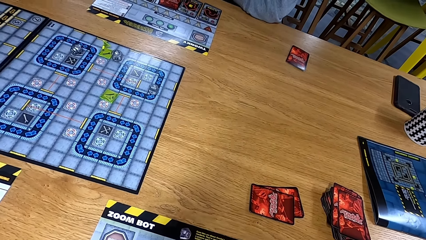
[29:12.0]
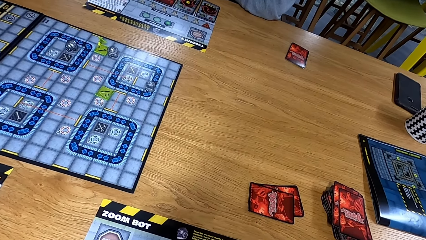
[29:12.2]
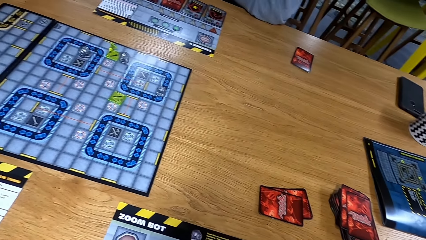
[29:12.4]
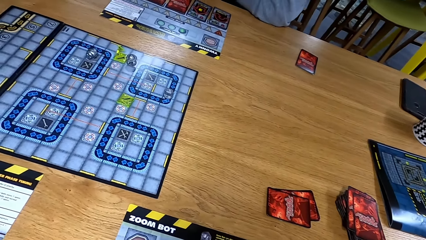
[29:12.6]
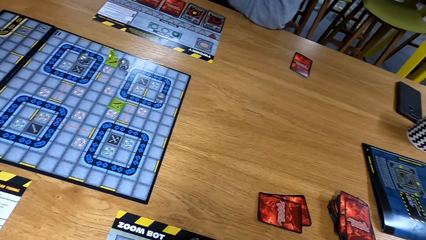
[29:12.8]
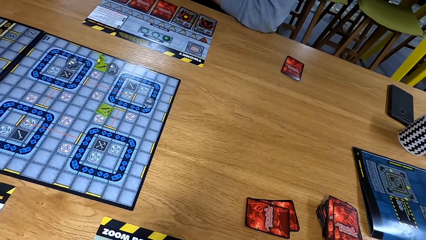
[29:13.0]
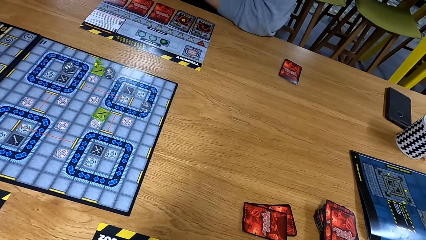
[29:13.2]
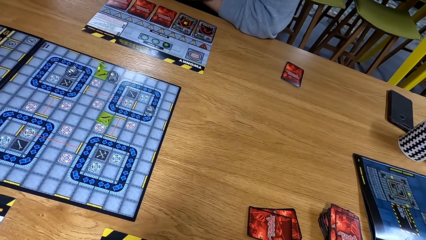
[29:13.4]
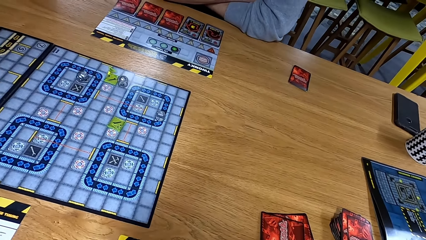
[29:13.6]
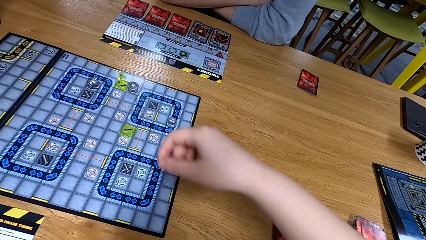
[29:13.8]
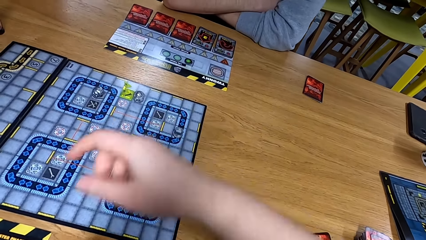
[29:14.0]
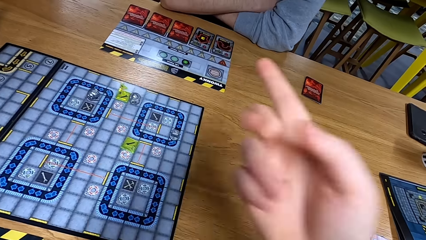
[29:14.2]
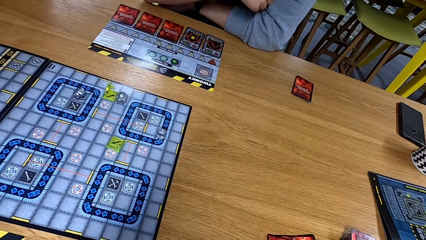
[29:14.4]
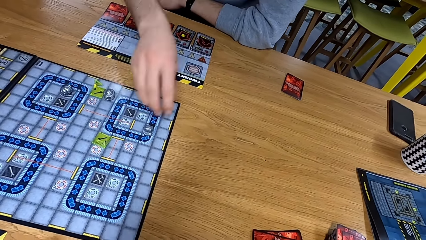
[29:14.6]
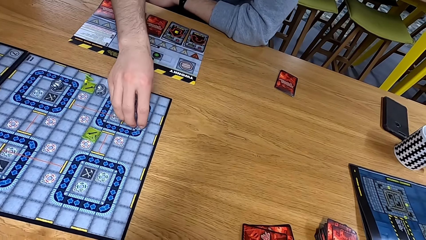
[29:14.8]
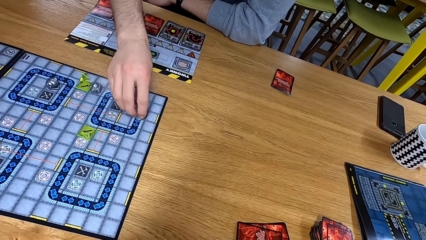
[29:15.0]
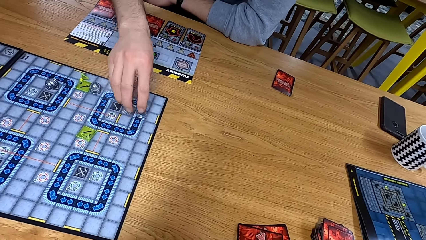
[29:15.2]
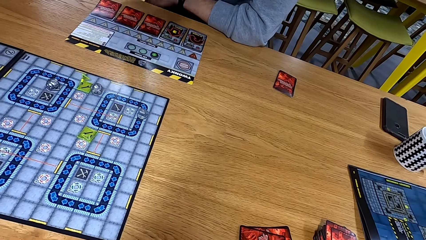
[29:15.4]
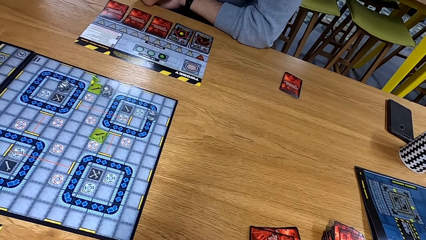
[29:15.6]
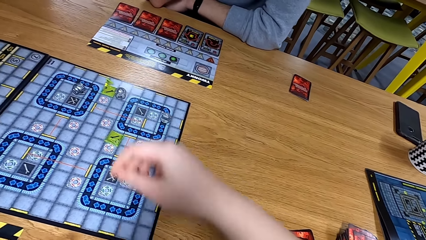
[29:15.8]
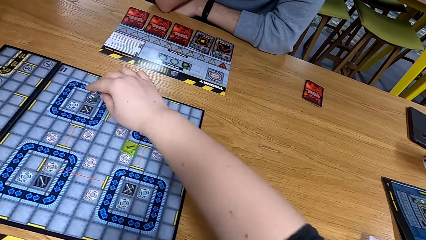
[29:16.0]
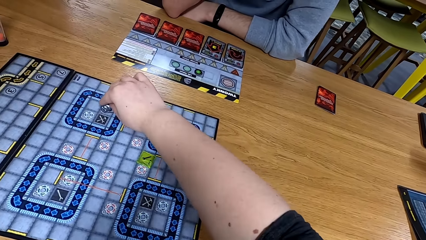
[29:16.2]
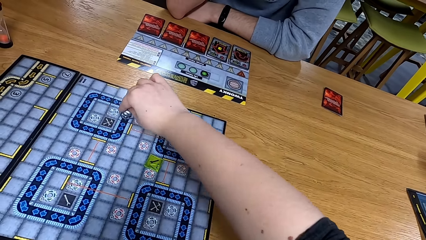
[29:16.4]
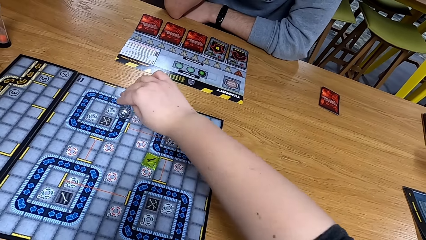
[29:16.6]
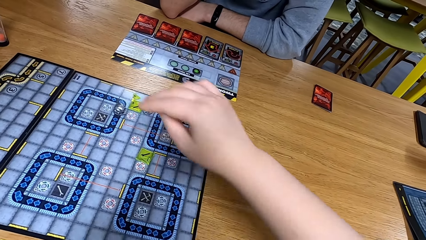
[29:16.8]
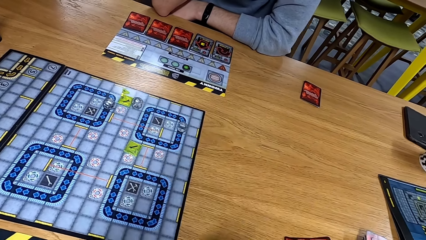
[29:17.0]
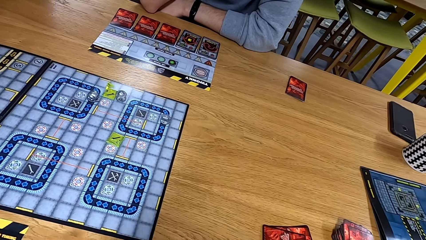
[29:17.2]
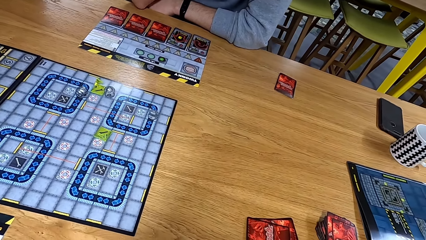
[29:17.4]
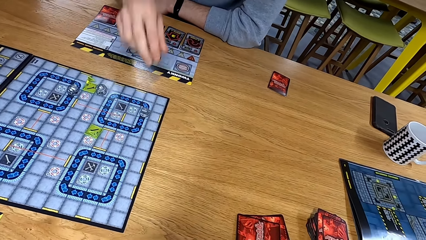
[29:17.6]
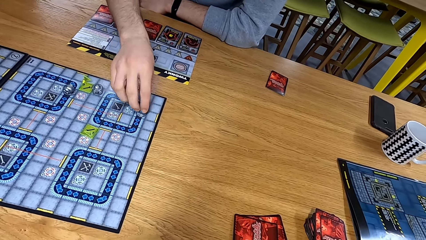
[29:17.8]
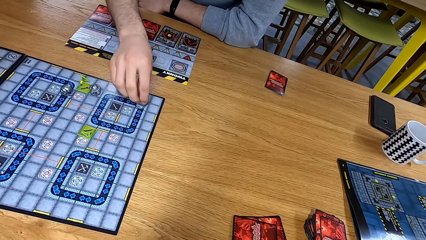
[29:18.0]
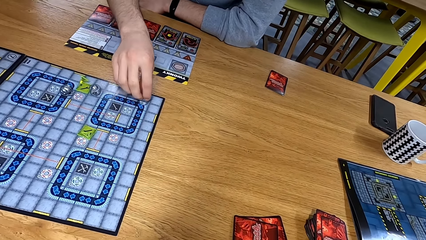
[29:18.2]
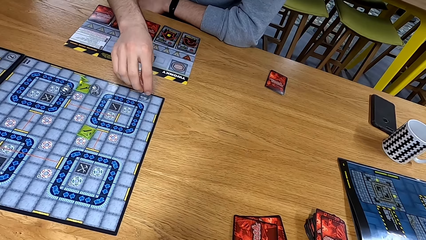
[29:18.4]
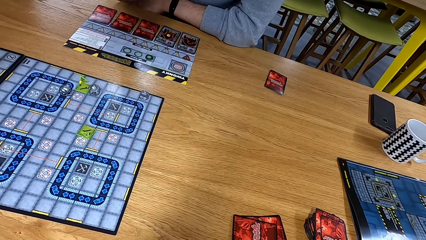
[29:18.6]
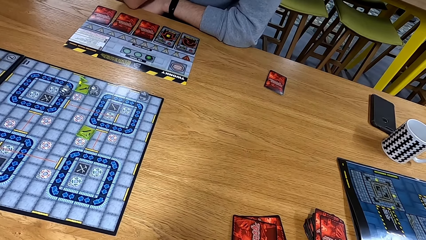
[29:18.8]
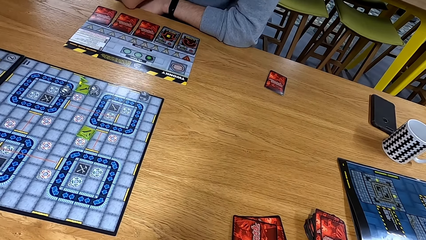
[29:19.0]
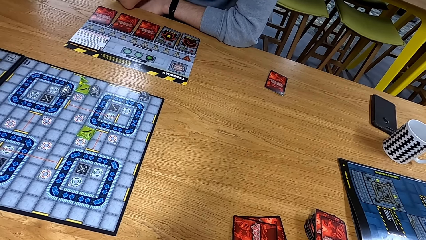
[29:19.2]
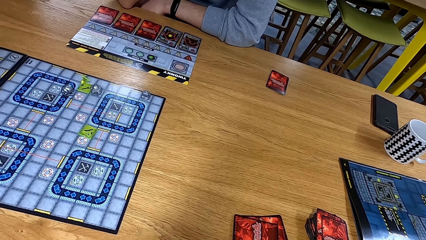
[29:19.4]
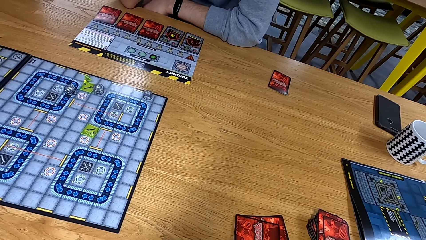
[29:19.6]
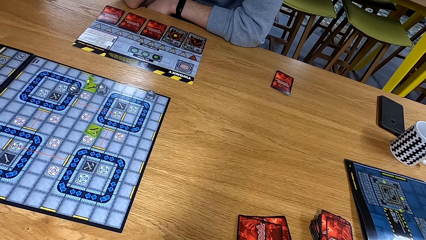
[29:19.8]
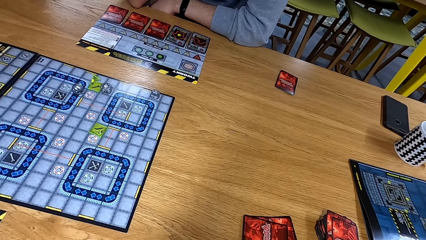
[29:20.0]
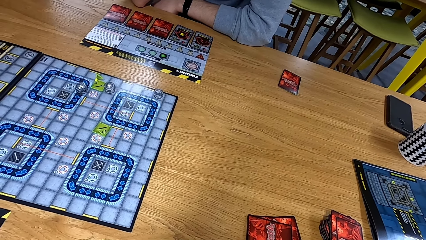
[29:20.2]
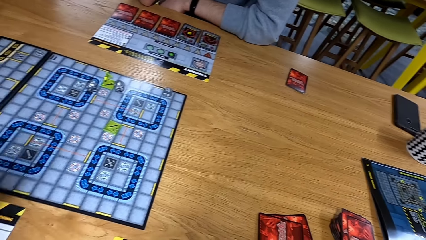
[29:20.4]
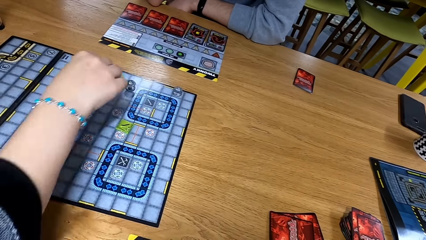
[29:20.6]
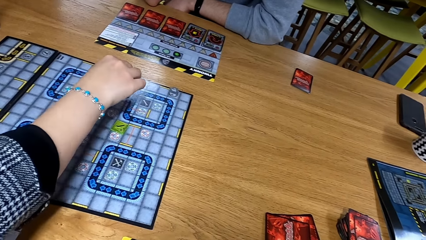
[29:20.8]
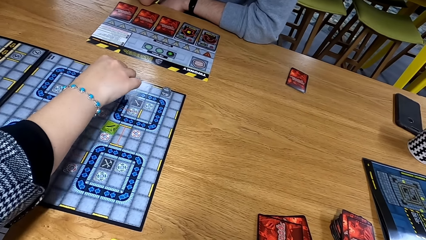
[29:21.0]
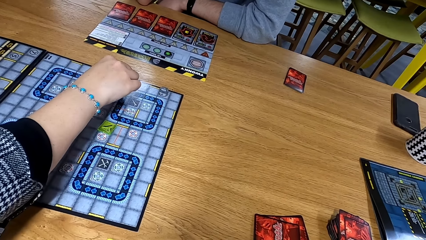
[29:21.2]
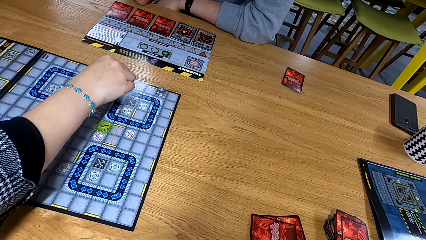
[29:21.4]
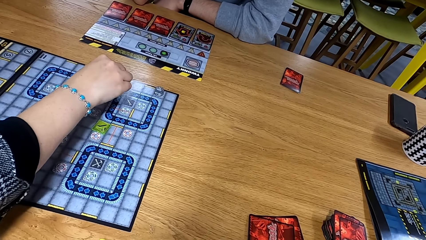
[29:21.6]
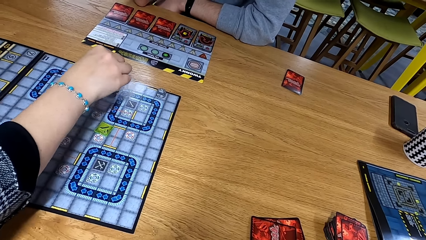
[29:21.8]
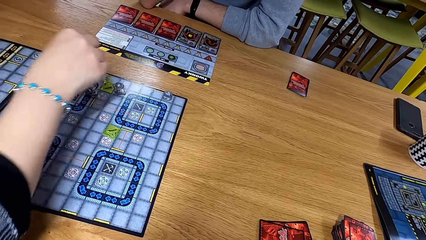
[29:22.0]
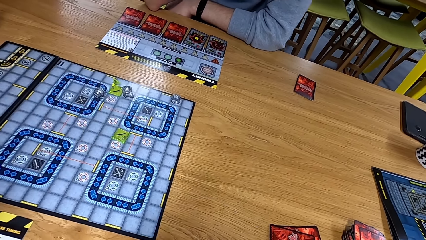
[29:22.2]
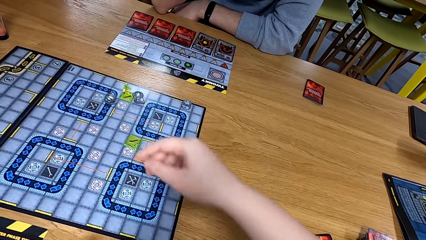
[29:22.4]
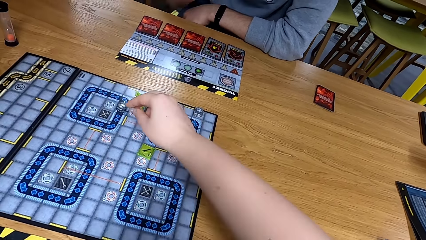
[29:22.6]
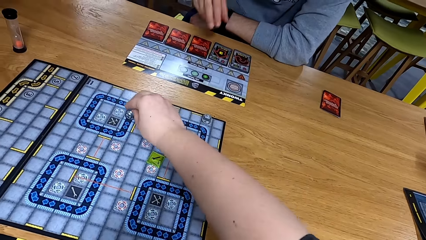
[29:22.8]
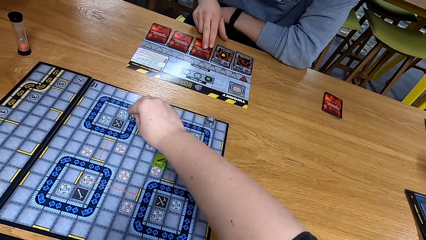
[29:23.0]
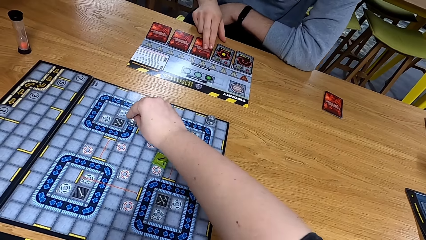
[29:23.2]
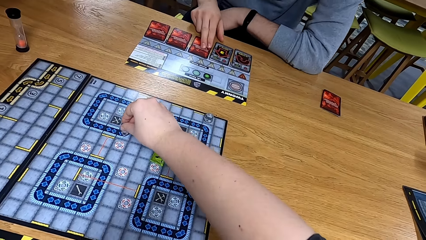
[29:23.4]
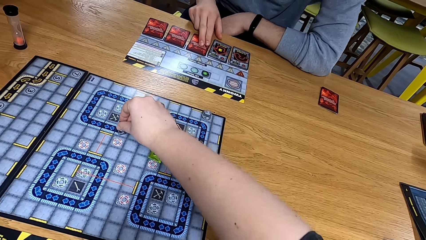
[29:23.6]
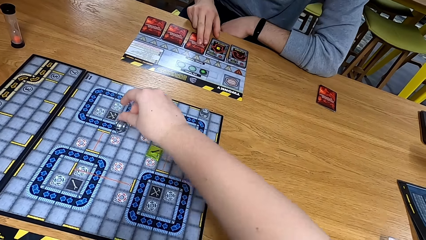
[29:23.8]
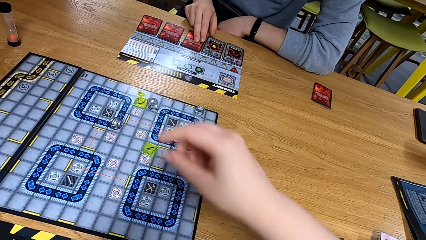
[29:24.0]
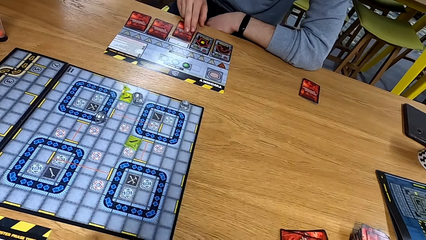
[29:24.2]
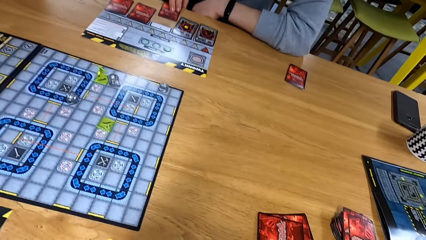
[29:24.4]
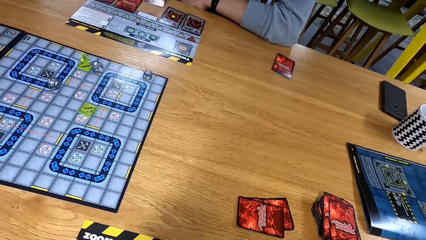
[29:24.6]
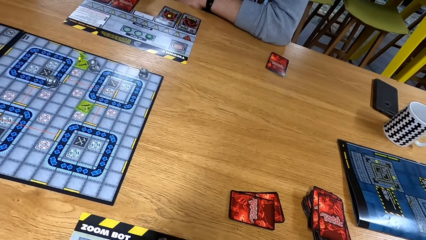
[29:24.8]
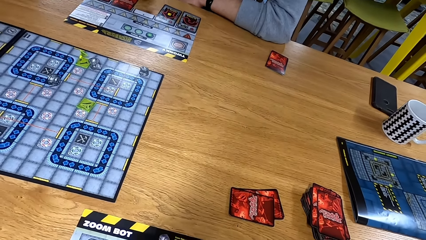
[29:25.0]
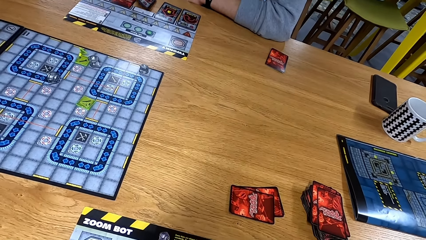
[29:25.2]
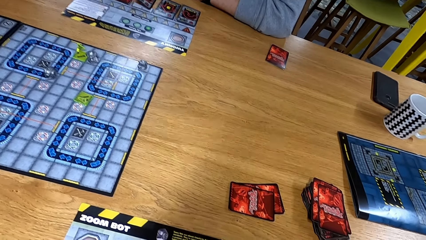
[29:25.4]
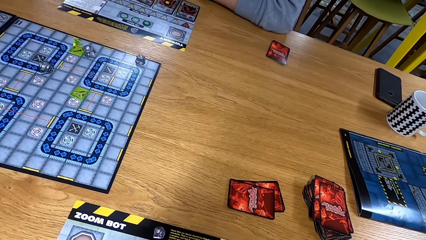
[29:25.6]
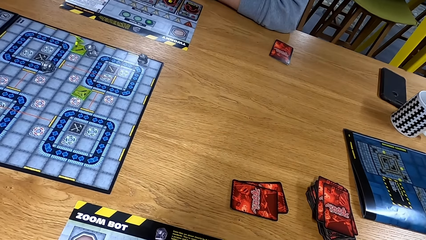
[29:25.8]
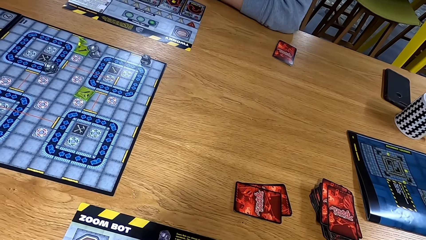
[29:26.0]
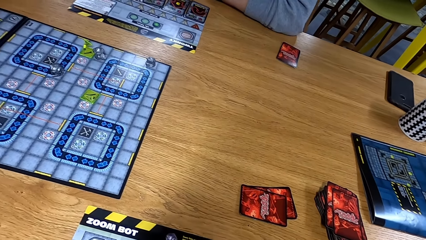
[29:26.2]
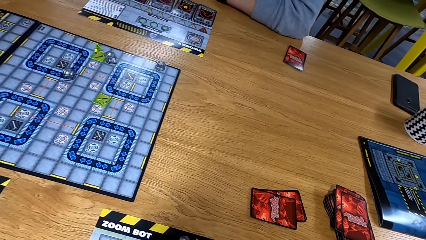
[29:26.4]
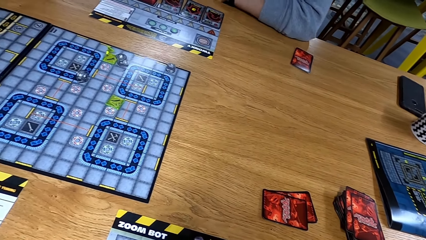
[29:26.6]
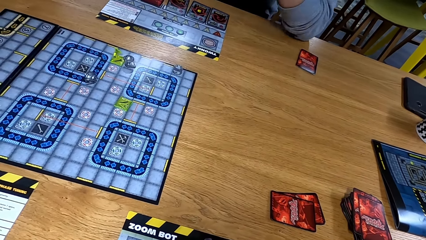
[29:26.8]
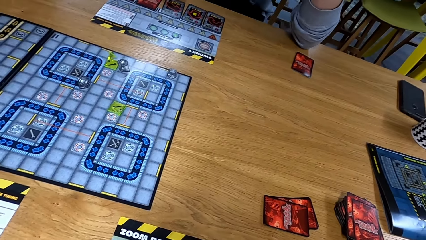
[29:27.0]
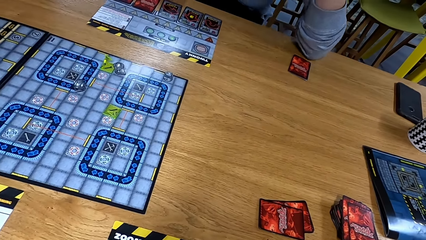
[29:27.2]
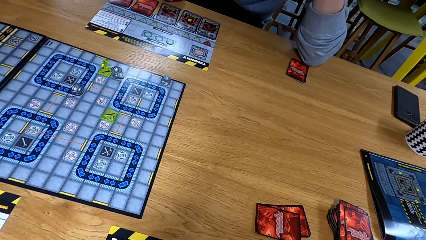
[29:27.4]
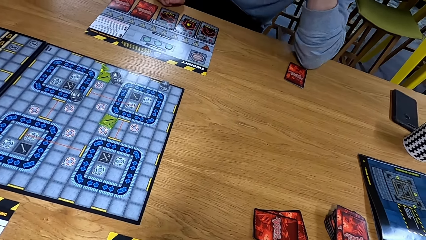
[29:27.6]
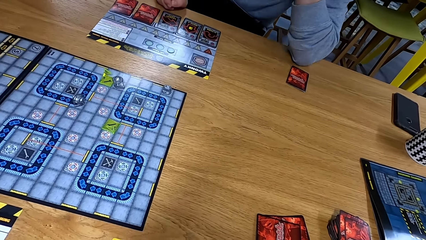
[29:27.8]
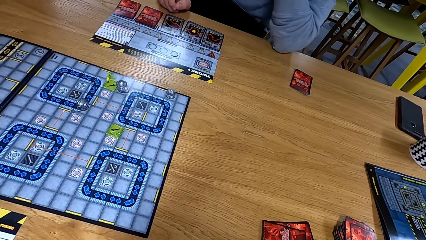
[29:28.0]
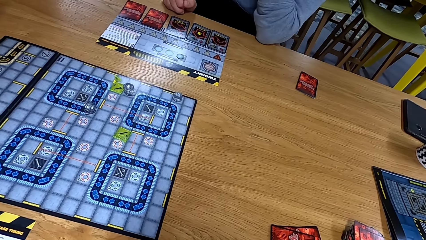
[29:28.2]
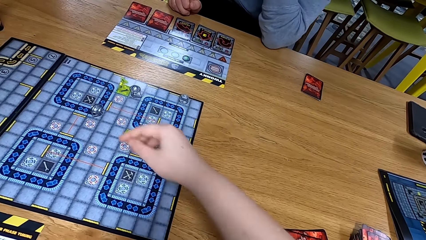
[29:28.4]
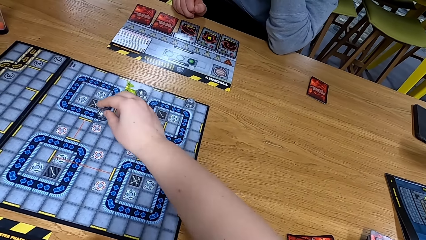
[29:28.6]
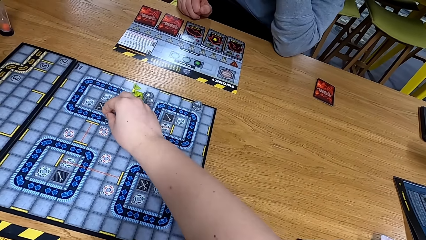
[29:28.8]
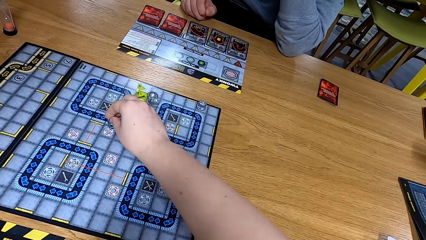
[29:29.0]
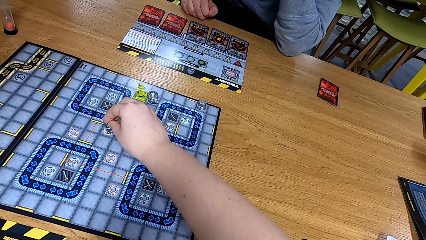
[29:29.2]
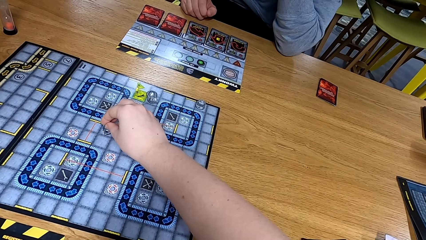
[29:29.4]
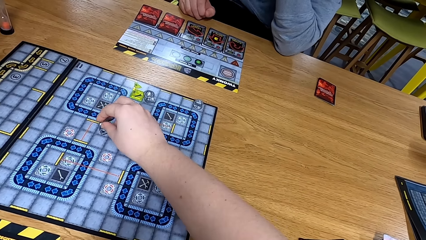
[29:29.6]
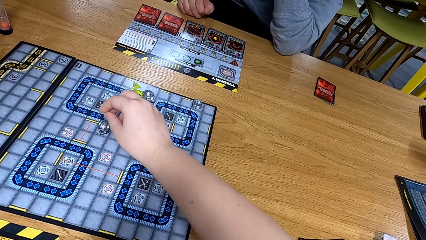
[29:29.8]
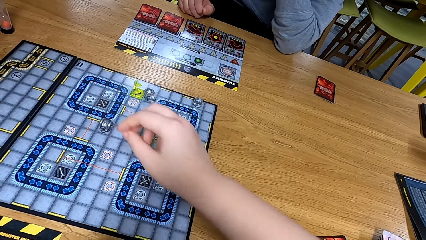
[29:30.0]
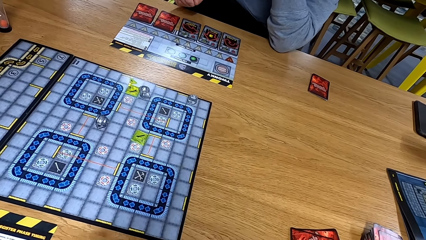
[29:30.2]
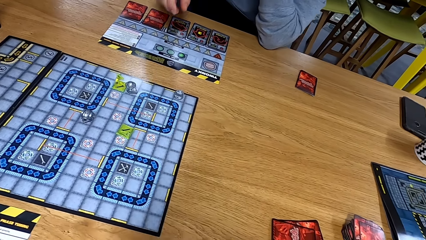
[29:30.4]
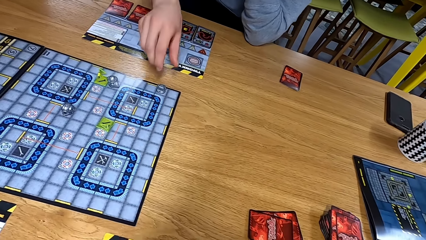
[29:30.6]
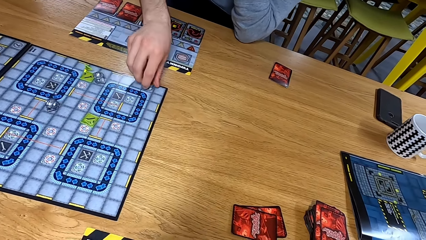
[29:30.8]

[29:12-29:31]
The camera wearer moves a hand over the table. A man moves dice. The camera wearer moves the dice. The man moves the dice. Another man moves the dice. The camera wearer moves the dice. The first man turns a card. The camera wearer looks at the table. They move the dice.
